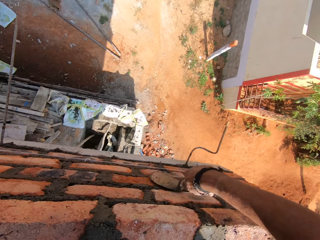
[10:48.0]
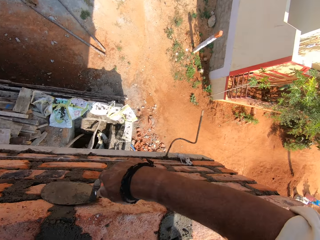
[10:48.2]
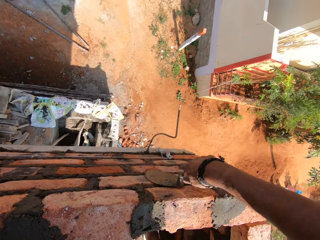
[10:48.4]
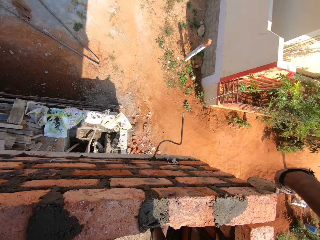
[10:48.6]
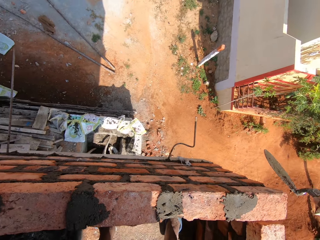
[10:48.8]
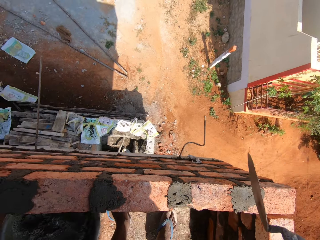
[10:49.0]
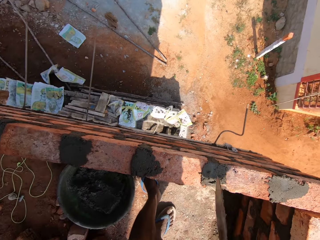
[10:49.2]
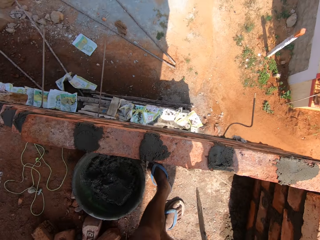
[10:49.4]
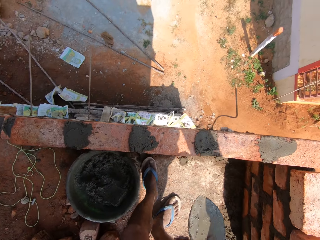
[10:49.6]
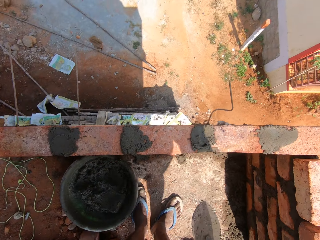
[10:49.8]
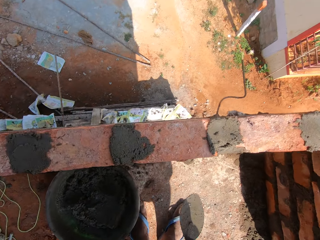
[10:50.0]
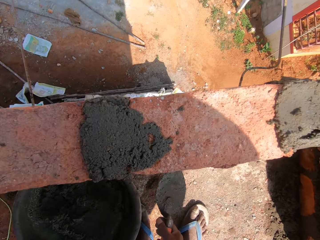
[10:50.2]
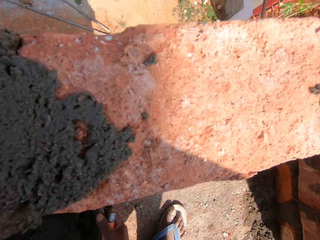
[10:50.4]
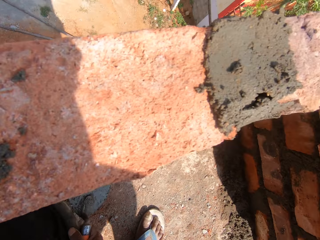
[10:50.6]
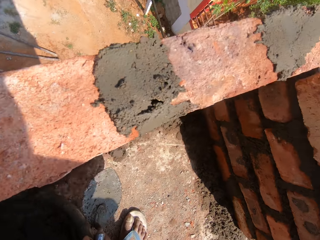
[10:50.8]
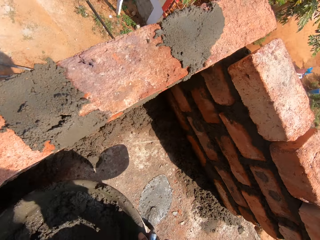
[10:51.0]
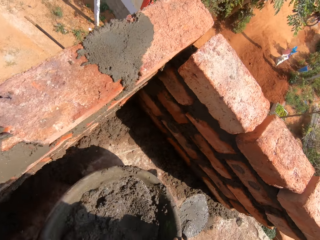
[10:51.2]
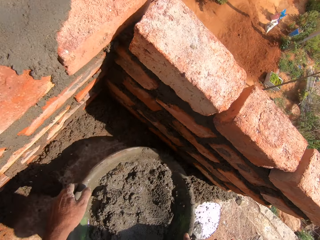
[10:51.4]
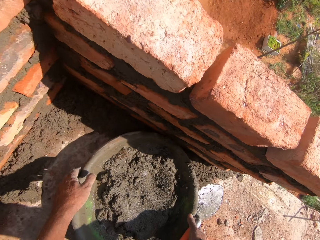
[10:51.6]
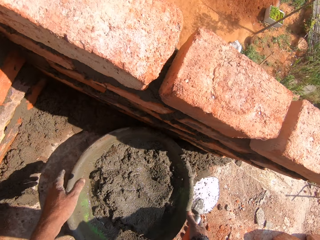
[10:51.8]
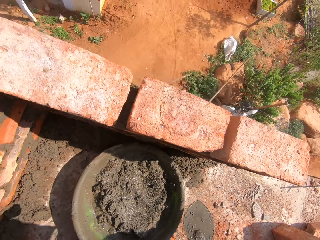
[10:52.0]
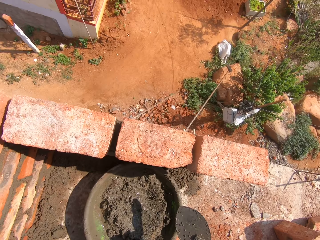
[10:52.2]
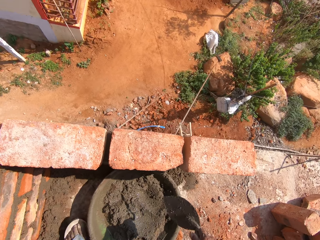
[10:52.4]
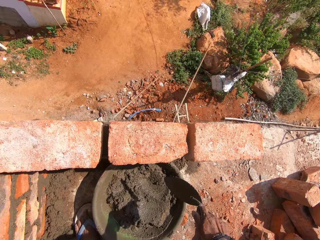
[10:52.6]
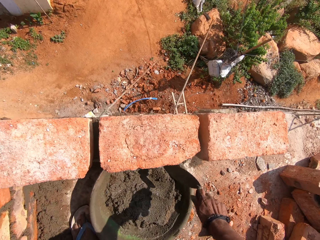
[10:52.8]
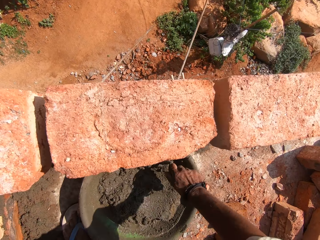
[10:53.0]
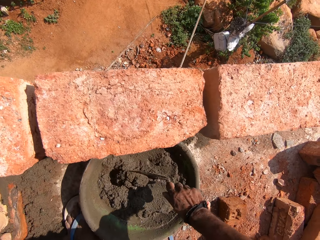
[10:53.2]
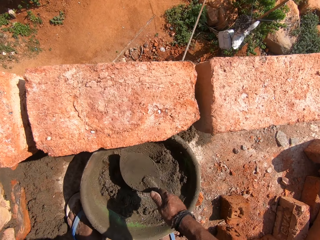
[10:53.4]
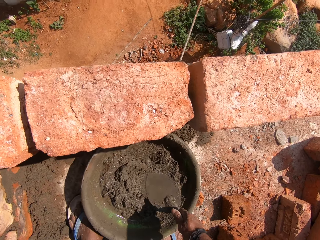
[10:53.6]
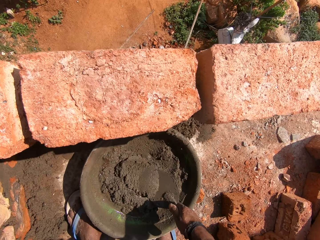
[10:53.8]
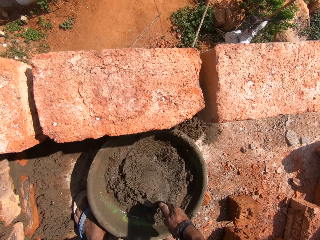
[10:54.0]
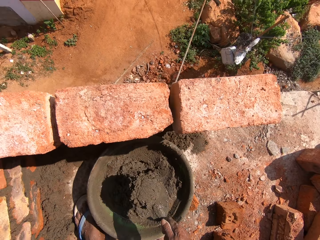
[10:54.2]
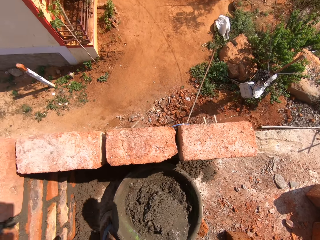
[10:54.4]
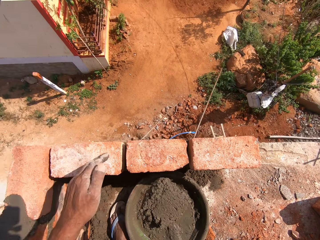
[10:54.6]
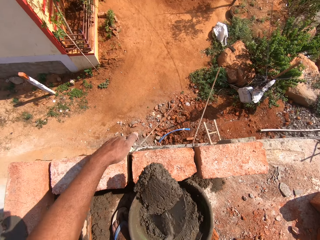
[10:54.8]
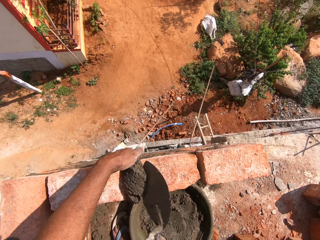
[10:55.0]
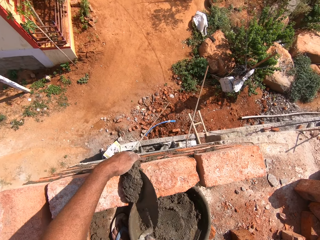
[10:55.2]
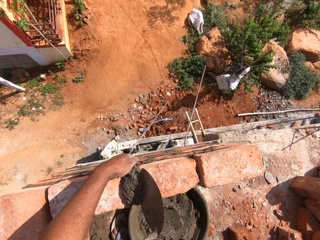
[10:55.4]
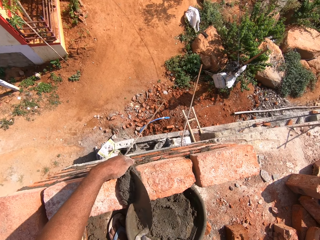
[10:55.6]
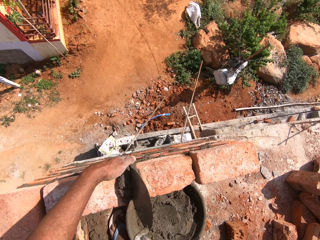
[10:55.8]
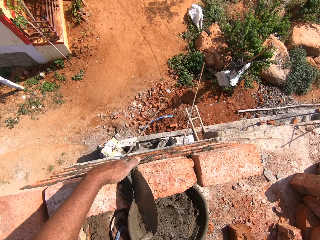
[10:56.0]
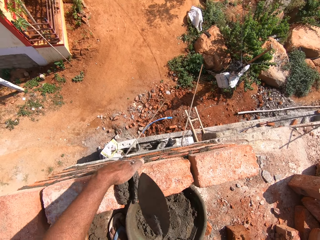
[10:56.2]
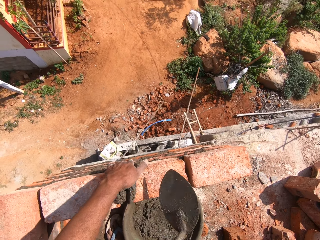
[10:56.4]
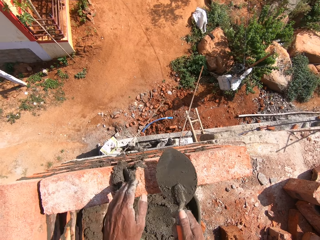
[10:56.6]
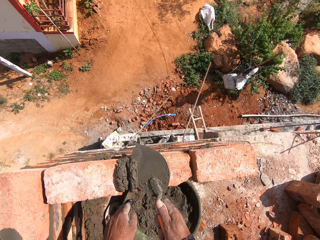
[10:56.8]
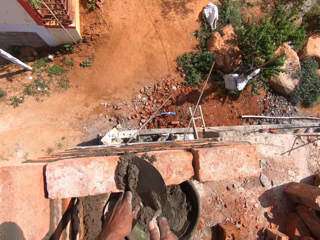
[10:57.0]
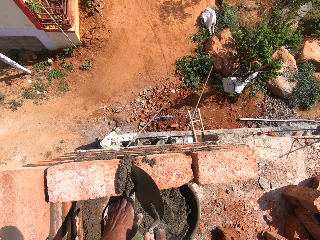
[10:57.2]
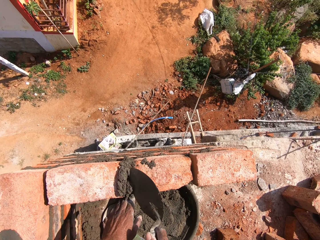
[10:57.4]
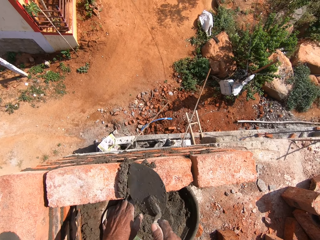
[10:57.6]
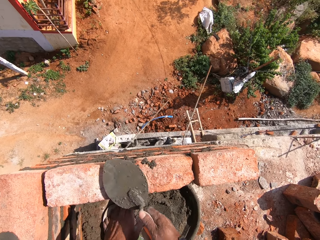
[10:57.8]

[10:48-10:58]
The camera wearer picks the mortar tray from the floor. They place the mortar tray on the floor. They mix the concrete or sand in the mortar tray. They chop the sand. They scoop the concrete from the mortar tray. They place the concrete in the bricks.

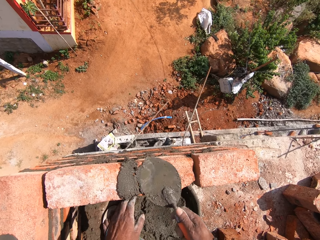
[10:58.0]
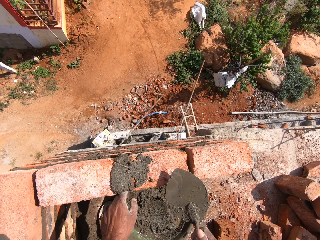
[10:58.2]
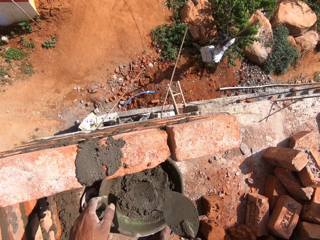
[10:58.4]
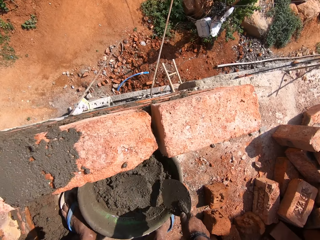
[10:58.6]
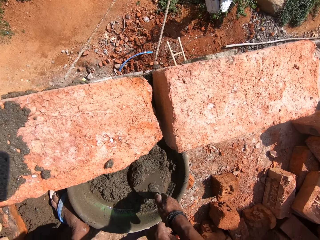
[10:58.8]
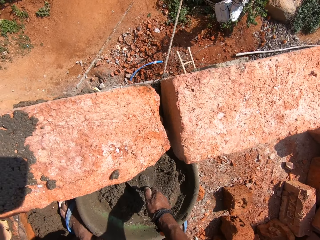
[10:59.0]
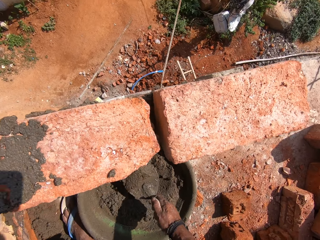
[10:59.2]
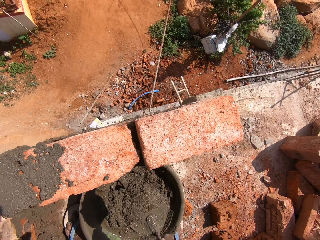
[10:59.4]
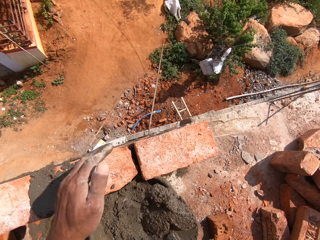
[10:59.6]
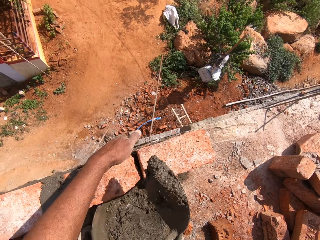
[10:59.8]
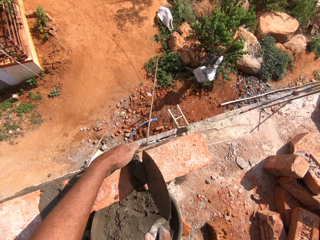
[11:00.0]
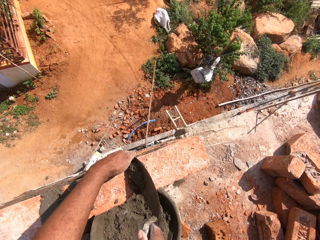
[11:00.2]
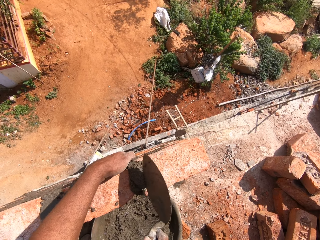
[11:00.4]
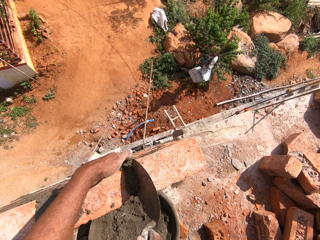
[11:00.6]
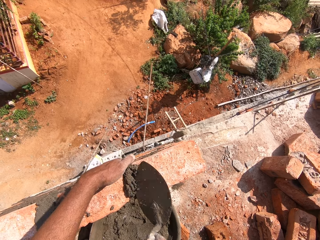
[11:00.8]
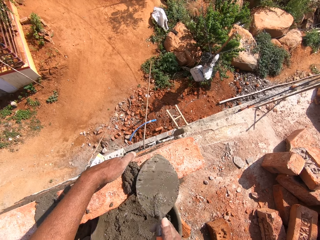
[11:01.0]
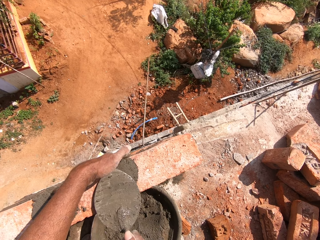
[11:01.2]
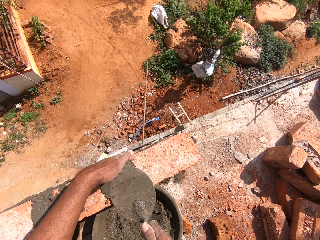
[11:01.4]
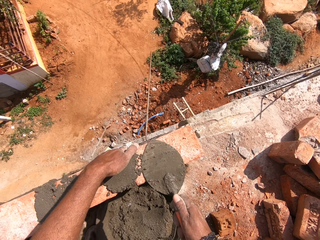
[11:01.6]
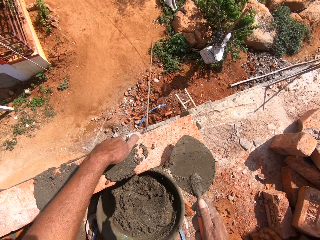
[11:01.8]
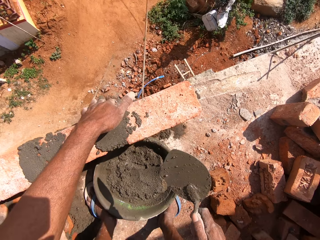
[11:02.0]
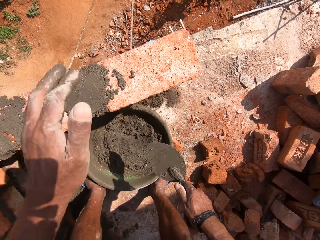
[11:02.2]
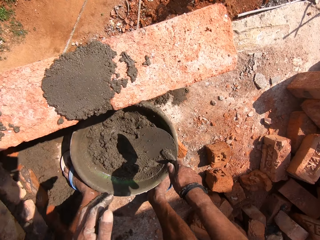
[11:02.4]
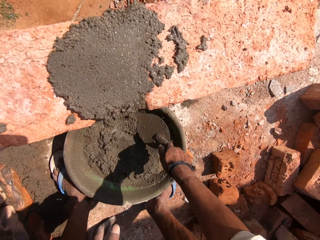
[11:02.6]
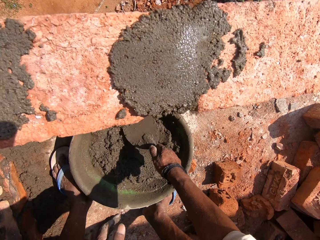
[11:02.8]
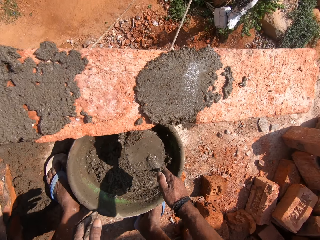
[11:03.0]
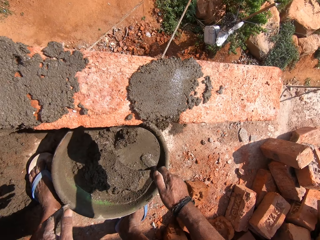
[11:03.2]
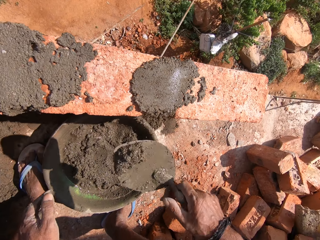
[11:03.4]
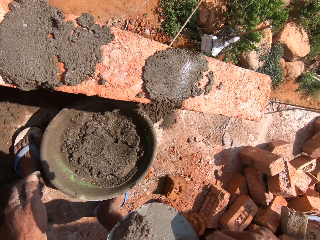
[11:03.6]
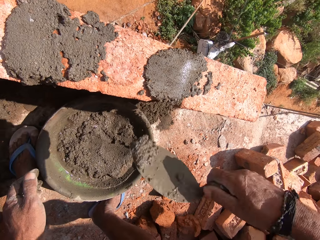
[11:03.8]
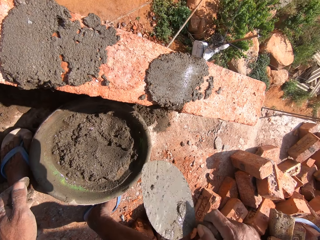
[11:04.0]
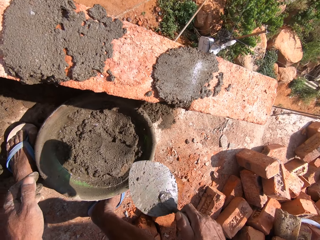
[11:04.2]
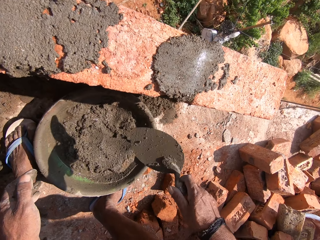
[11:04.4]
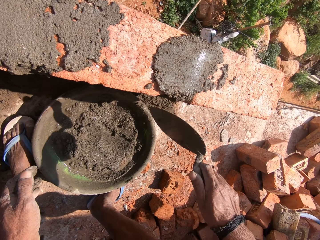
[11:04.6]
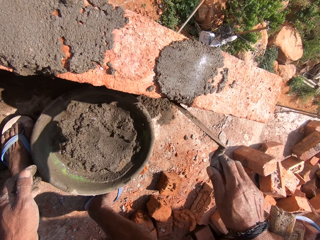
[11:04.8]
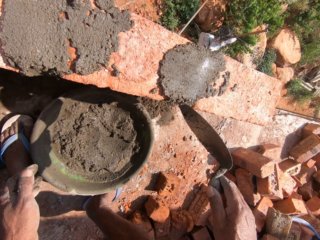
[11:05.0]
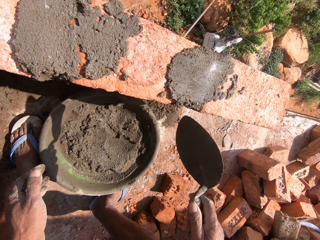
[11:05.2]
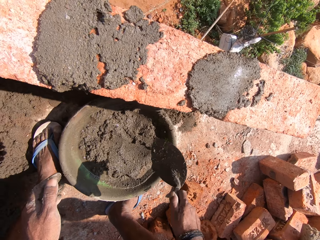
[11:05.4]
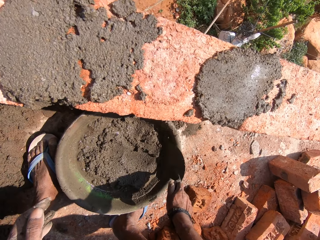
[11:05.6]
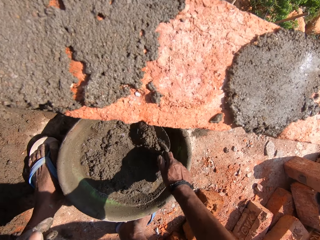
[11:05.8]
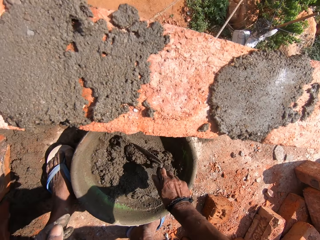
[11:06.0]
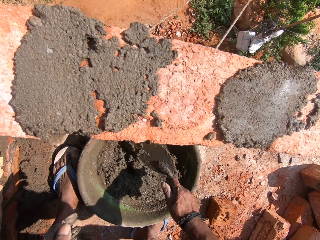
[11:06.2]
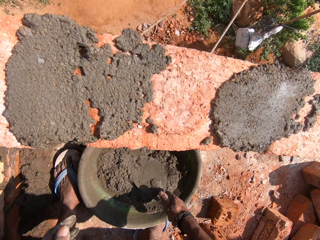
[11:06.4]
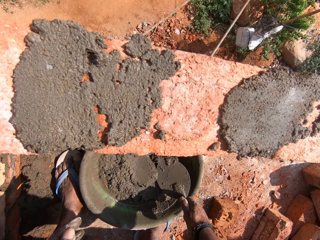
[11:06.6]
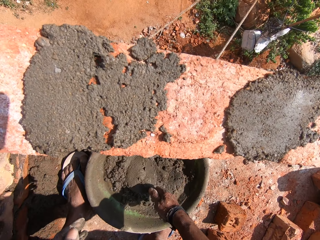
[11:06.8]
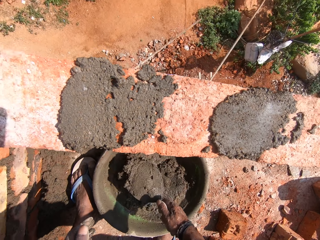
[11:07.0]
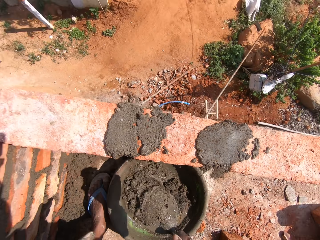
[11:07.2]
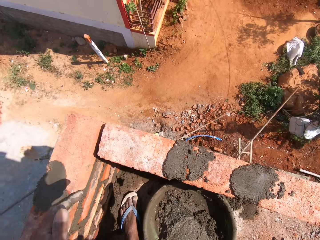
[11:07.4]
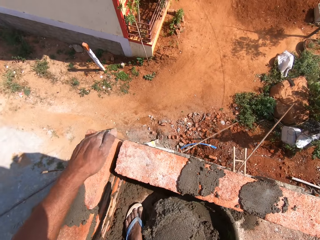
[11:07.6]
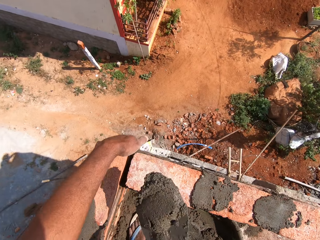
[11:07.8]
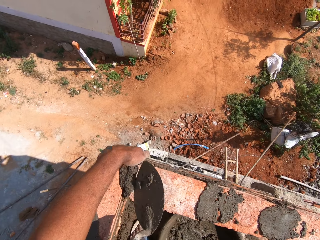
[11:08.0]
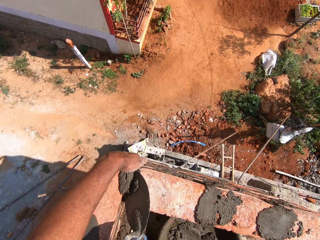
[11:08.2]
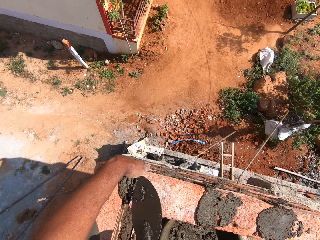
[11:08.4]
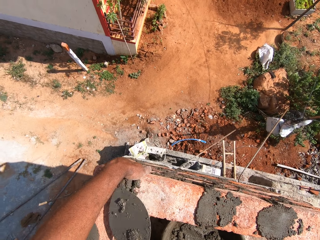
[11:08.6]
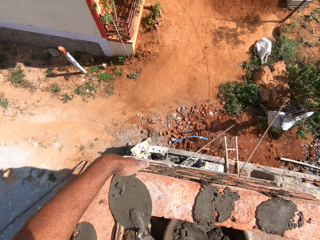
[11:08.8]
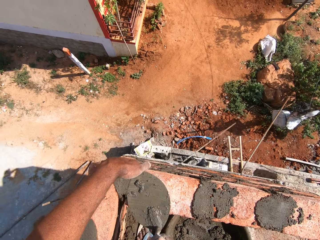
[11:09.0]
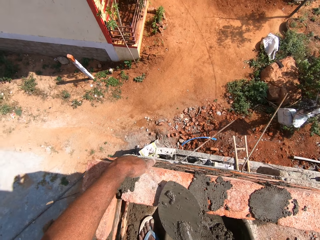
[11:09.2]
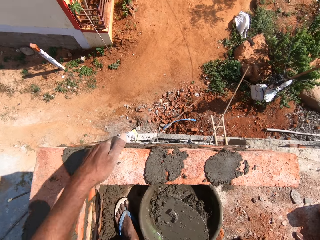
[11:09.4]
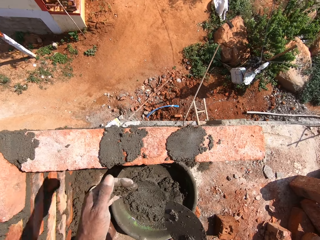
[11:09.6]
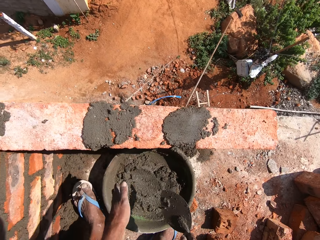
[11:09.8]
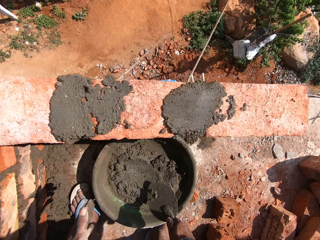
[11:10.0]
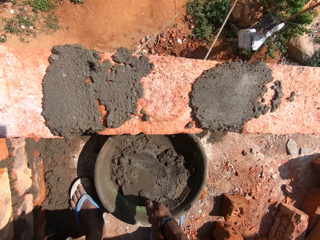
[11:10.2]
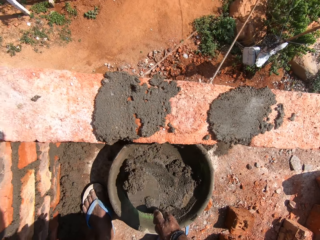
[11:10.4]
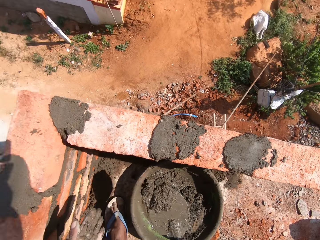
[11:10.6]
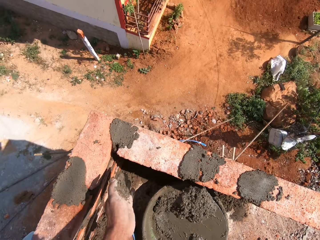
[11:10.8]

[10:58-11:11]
The camera wearer smoothens the concrete or sand. They scoop the concrete from the mortar tray. They chop the sand. They place the concrete in the bricks. They smoothen the concrete. They scoop the concrete from the mortar tray. They smoothen the concrete. They scoop the concrete from the mortar tray. They place the concrete in the bricks. They smoothen the concrete.
